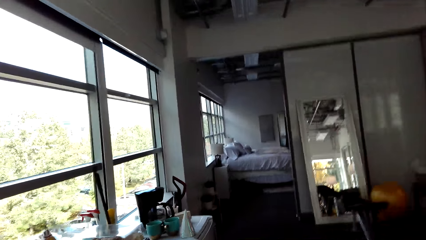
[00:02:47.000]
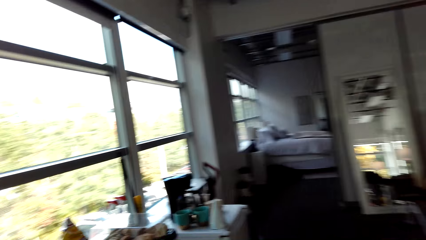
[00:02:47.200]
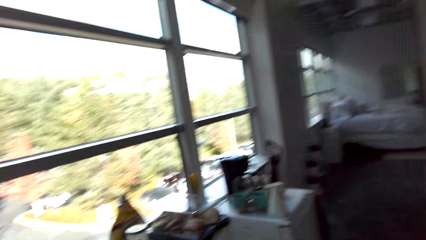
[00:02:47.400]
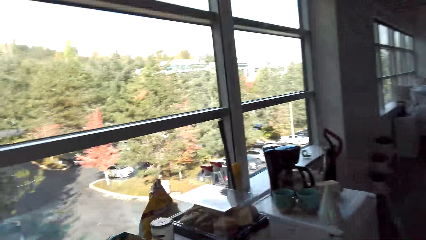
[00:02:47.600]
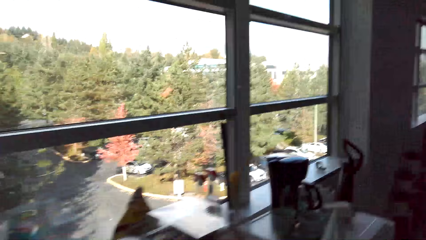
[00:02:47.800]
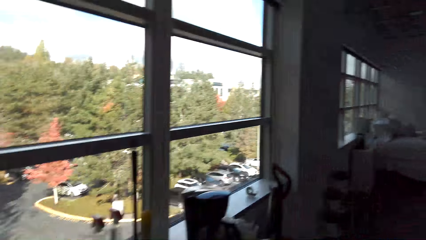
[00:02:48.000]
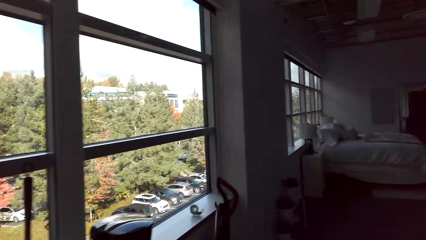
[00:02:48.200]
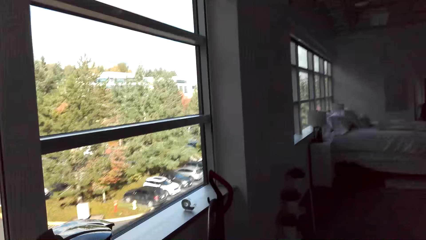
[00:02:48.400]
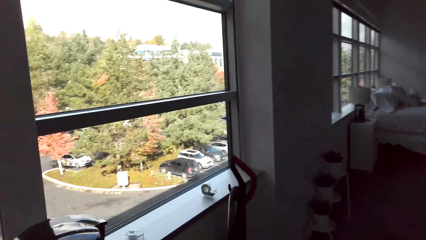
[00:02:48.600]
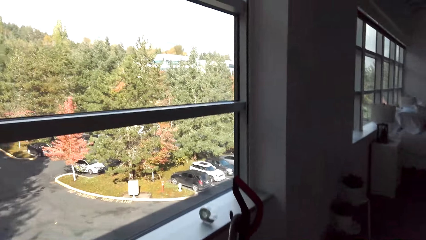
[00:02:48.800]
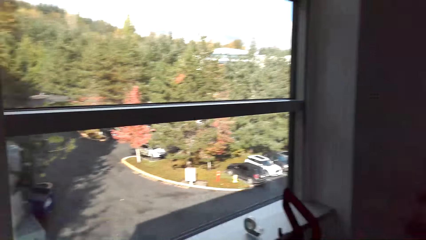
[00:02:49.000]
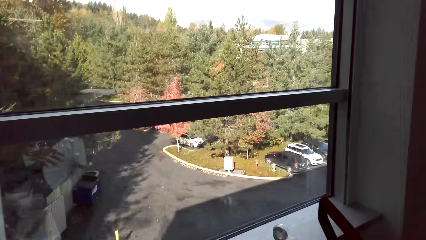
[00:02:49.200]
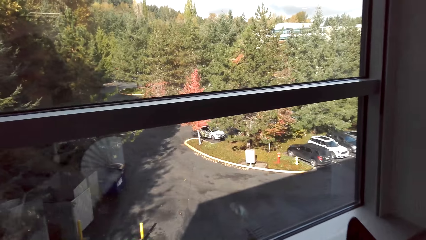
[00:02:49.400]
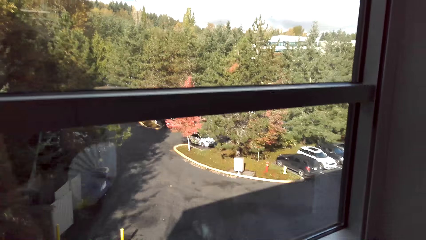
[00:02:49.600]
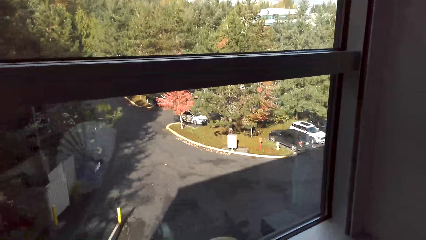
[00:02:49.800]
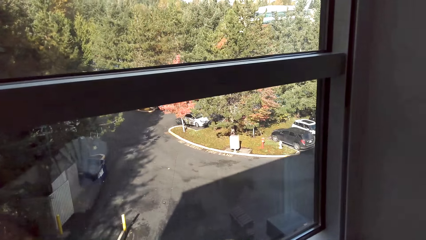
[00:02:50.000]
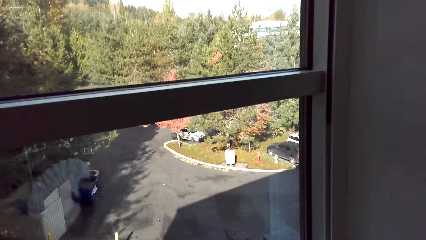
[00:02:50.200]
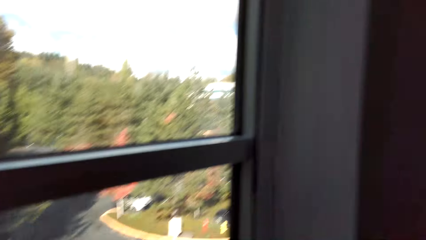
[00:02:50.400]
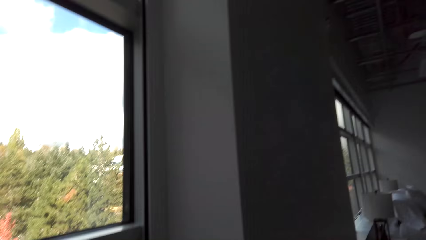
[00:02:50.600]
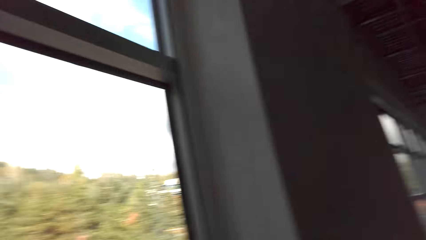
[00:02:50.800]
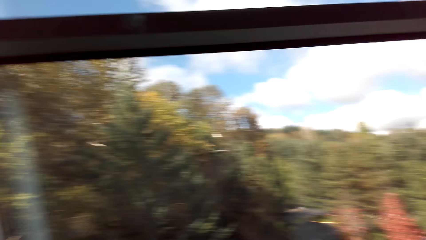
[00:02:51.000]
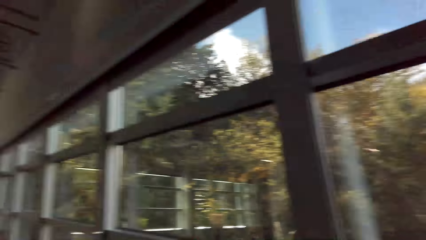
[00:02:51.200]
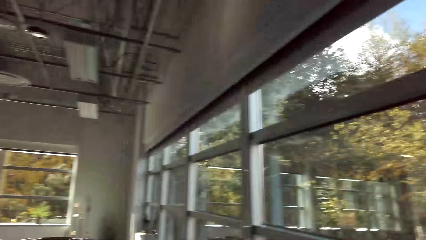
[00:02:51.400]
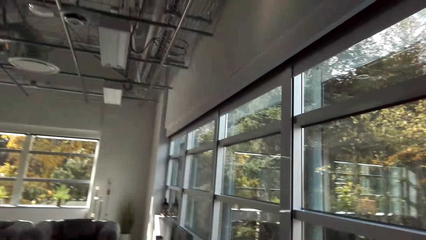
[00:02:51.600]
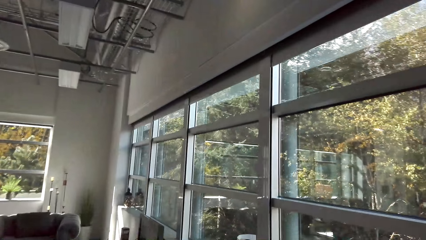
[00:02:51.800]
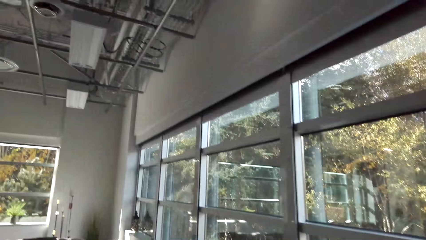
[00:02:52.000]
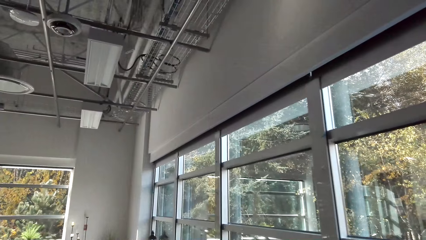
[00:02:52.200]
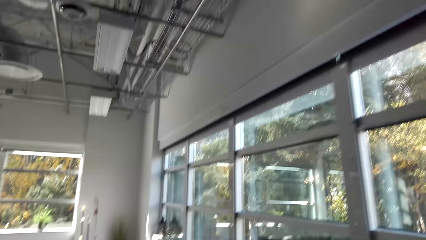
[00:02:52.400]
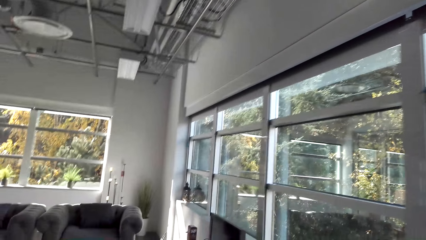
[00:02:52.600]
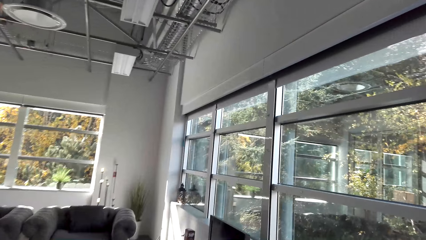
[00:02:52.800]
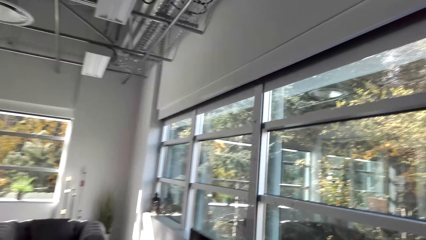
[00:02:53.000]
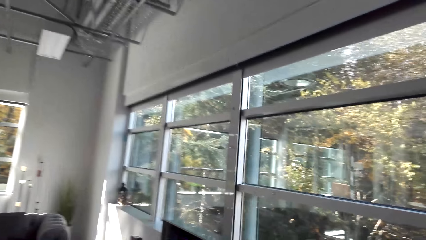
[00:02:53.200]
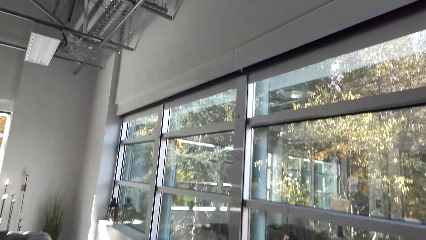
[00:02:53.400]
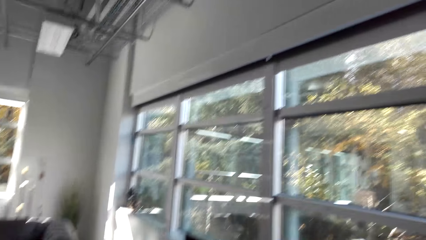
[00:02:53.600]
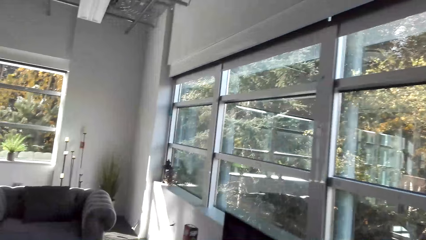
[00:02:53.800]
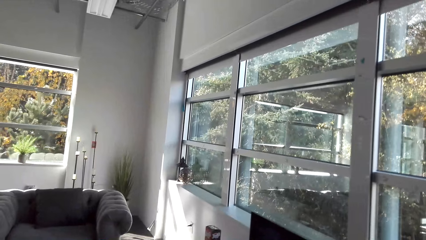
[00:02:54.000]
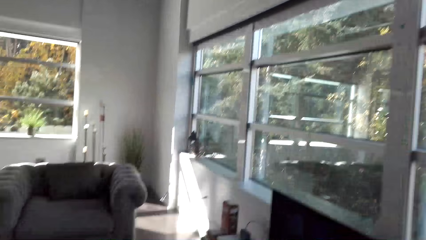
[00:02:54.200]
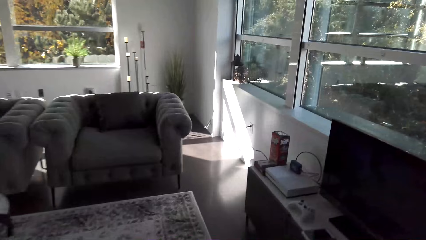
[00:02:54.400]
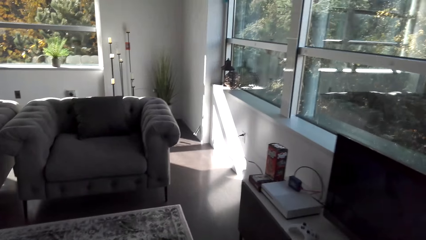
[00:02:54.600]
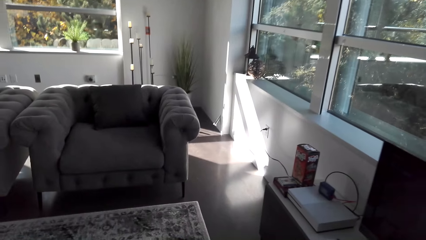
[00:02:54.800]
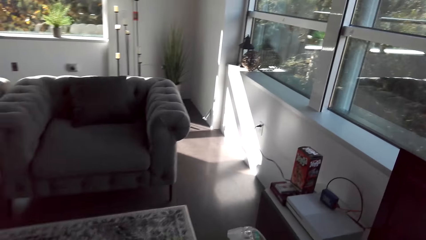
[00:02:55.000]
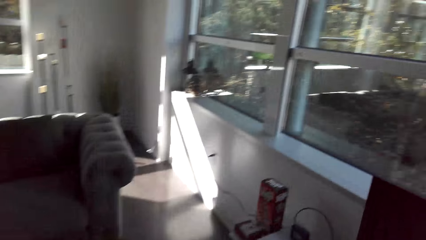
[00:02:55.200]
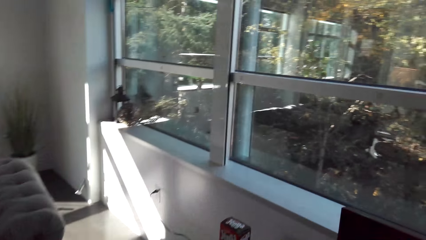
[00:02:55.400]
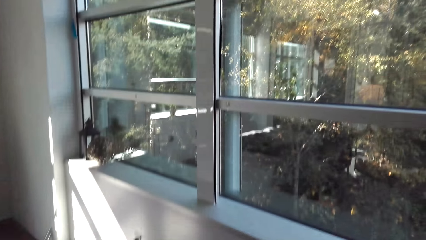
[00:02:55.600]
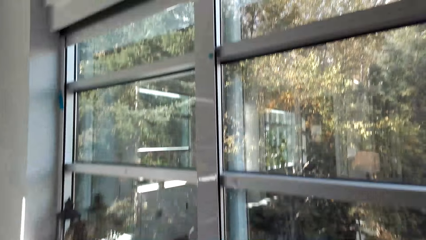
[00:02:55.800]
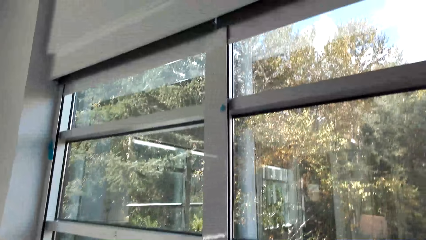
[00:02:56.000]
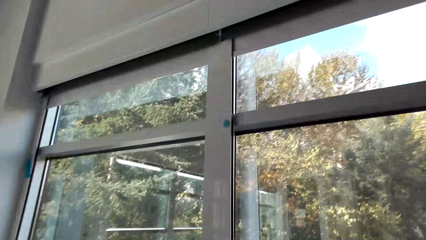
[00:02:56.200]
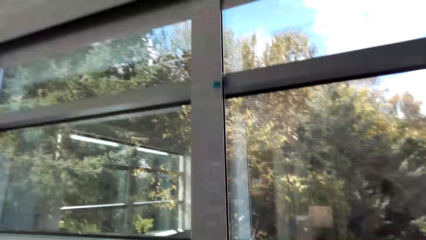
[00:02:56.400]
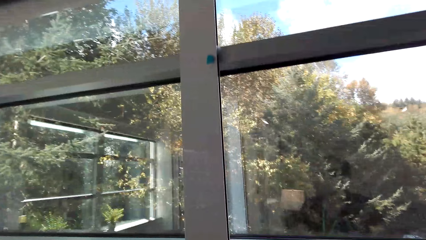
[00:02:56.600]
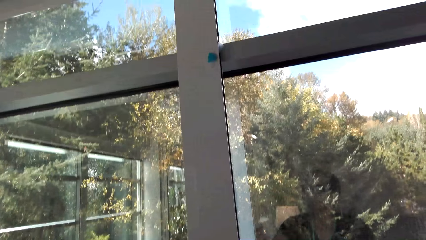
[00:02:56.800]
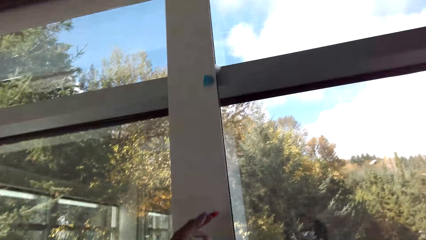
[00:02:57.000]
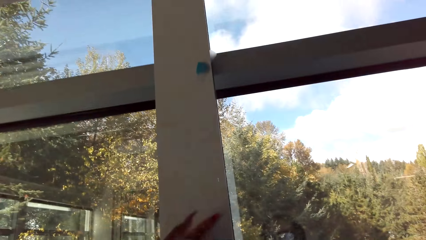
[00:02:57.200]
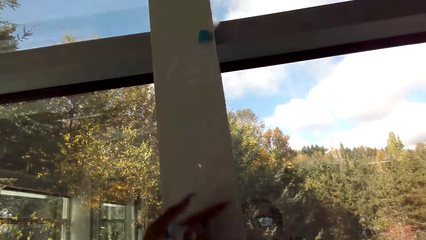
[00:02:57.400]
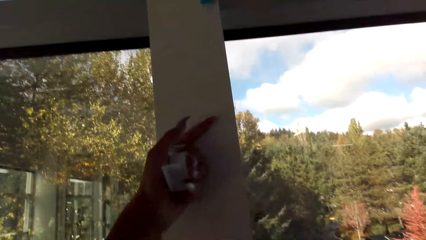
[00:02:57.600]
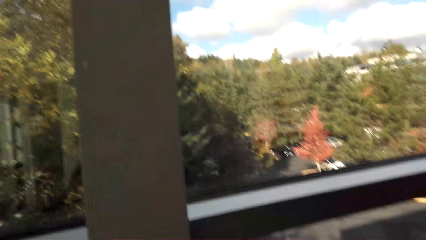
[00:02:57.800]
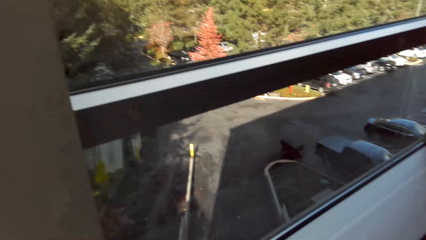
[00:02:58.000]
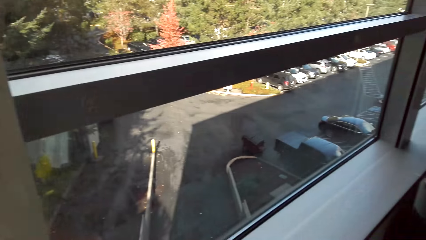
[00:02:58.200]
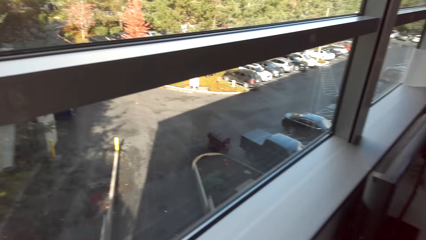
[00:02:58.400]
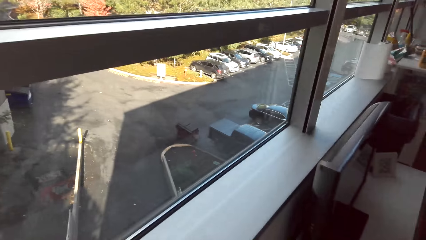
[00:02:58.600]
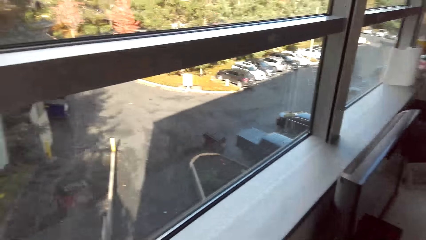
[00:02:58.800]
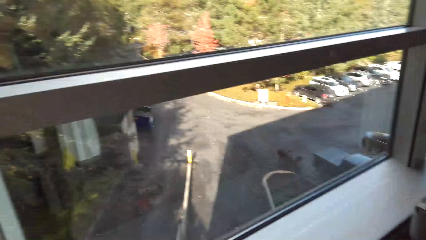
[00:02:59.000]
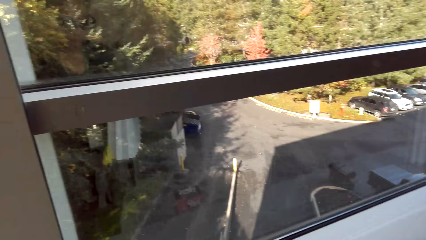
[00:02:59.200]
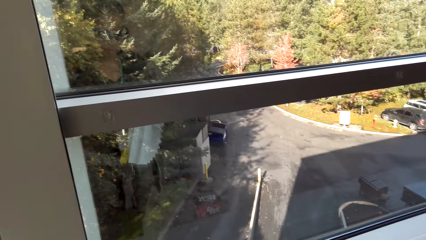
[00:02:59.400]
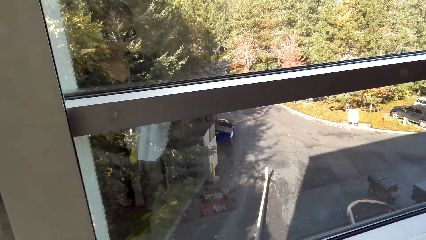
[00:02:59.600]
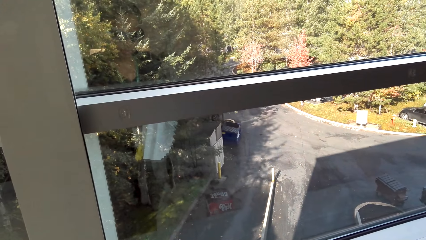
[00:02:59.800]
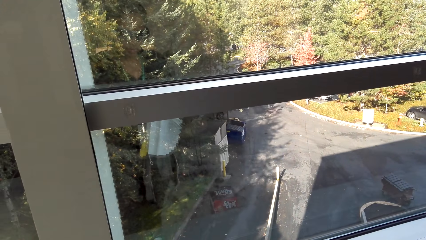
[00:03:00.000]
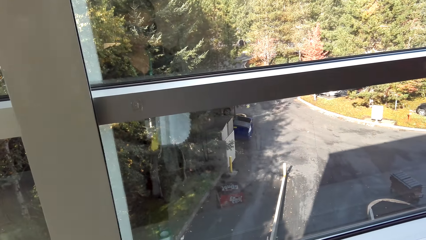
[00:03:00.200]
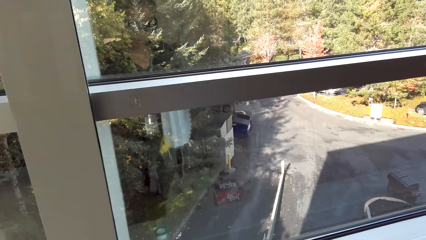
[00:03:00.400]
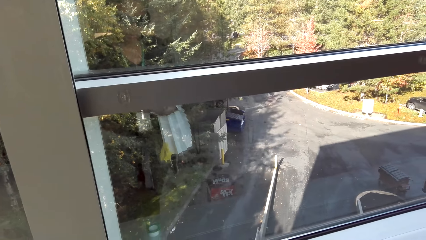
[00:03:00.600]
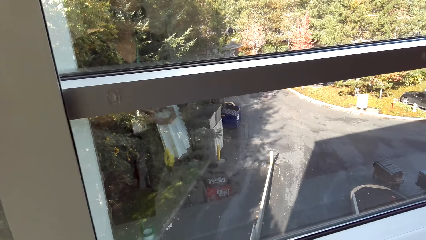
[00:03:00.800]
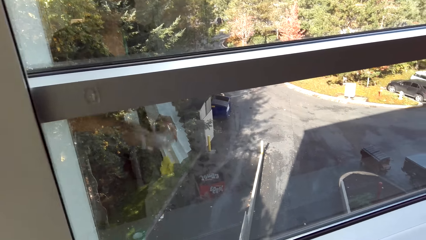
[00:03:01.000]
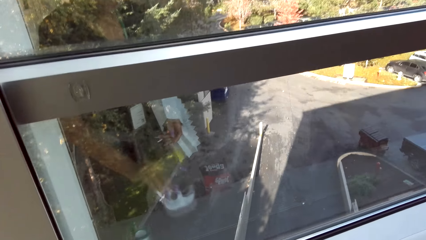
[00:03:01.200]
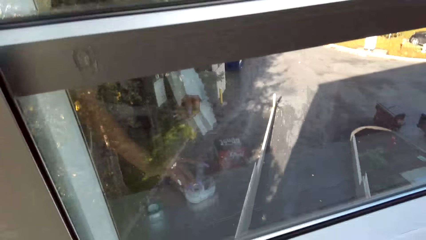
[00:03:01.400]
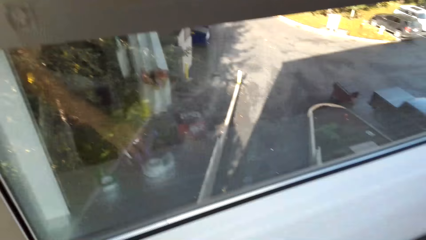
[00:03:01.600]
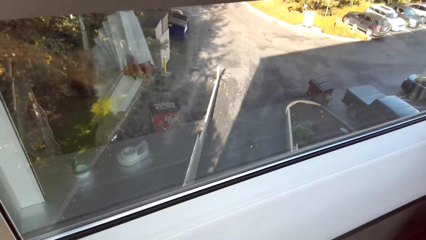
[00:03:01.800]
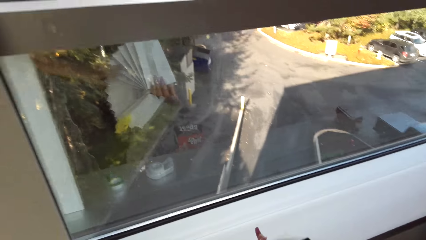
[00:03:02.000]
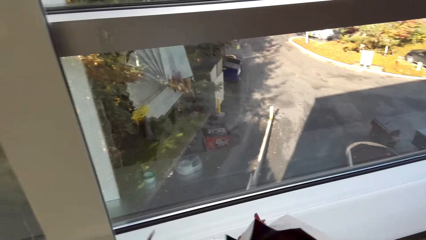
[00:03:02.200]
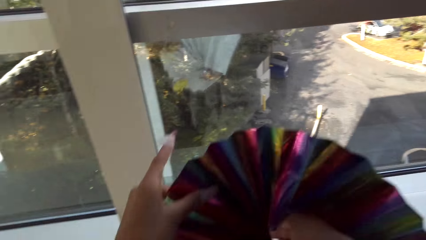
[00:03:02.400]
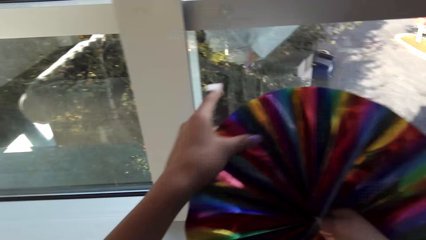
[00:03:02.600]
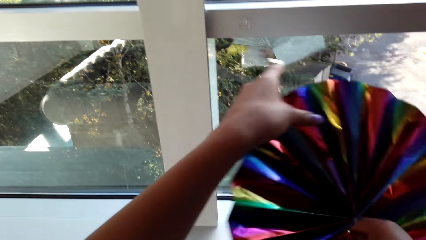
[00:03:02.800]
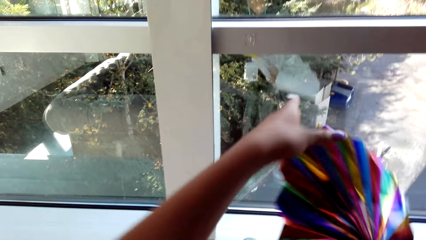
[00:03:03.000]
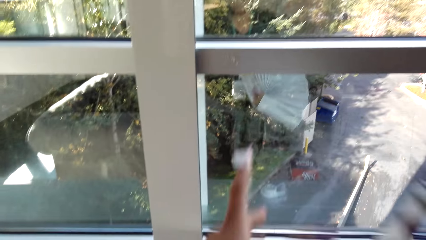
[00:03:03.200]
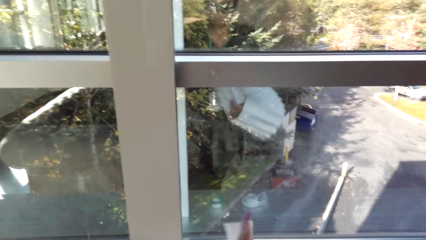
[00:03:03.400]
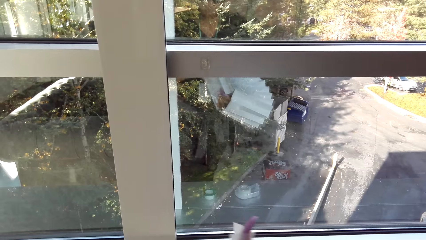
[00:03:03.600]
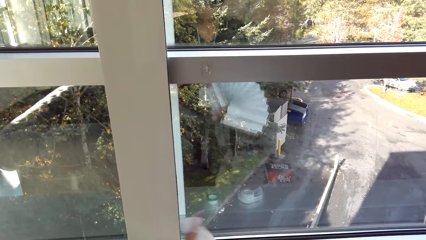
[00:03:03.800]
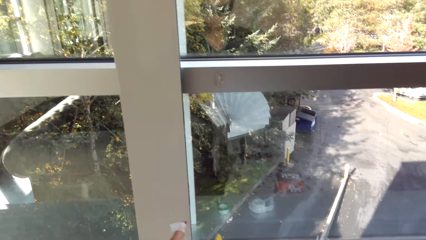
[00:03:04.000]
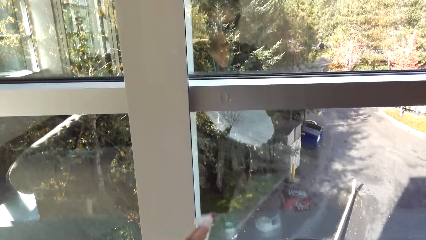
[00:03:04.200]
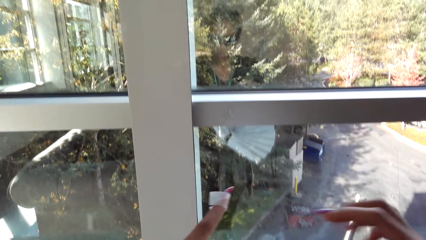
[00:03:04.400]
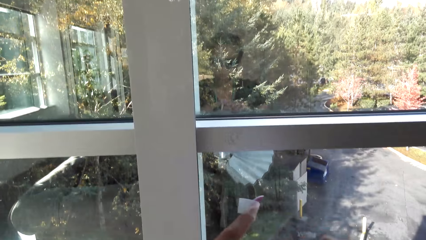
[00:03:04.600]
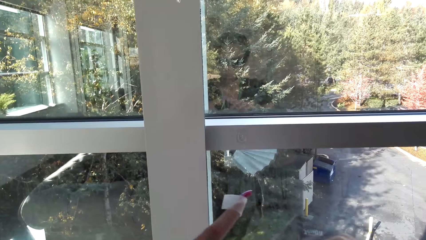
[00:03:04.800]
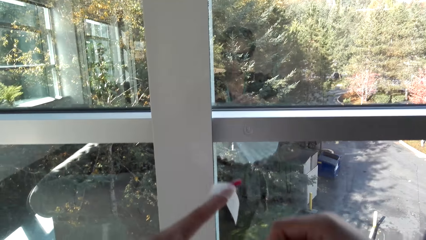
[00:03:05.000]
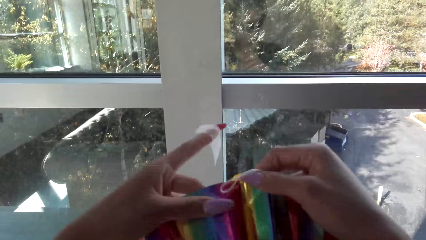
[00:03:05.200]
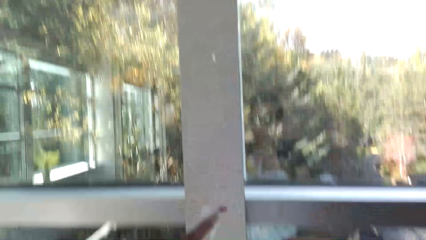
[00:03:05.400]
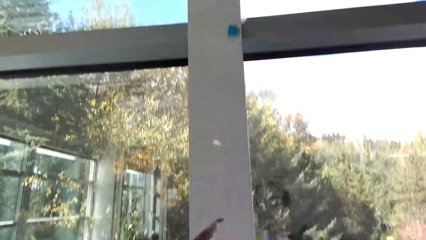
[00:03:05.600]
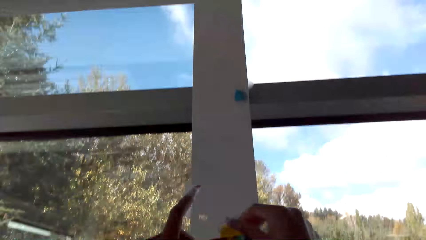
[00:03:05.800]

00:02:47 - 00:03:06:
The camera wearer cuts the masking tape. They put the masking tape on the surface. They stick the decoration on the window.
